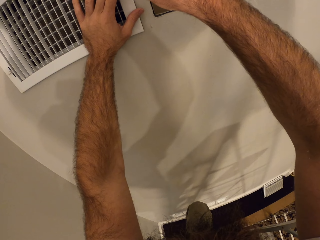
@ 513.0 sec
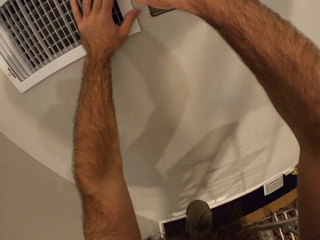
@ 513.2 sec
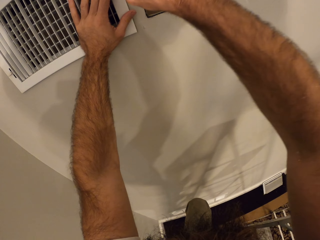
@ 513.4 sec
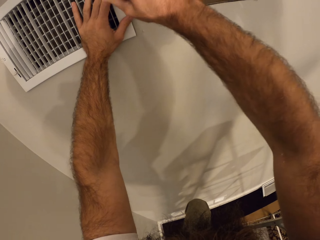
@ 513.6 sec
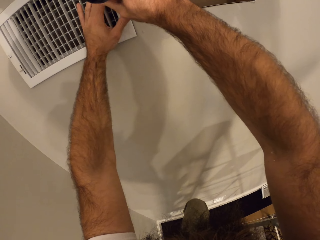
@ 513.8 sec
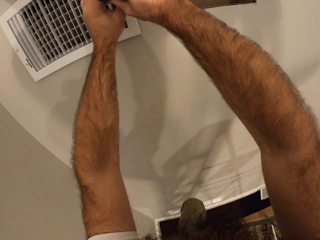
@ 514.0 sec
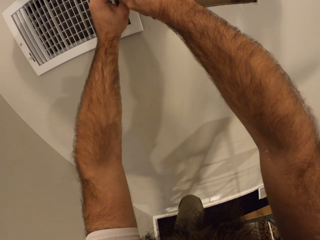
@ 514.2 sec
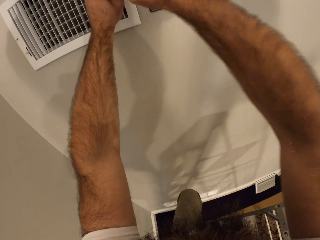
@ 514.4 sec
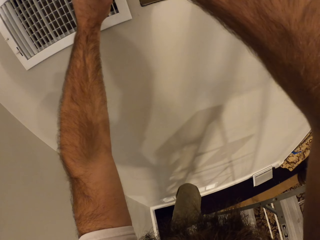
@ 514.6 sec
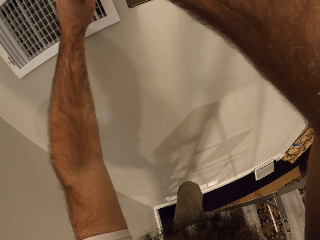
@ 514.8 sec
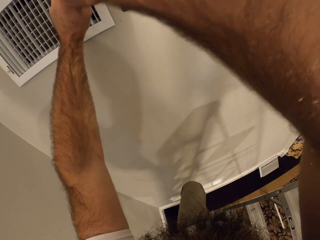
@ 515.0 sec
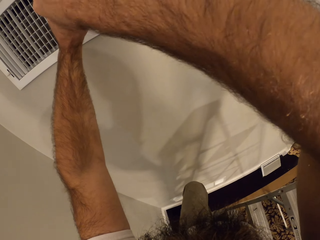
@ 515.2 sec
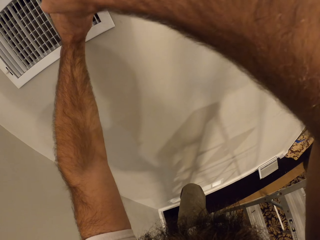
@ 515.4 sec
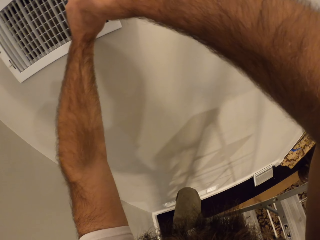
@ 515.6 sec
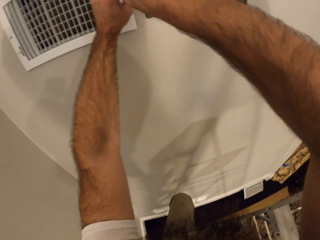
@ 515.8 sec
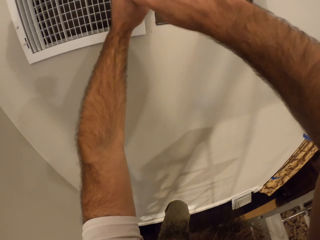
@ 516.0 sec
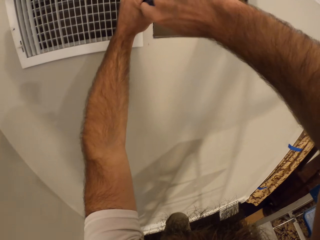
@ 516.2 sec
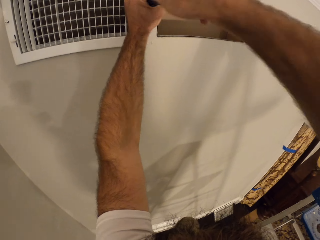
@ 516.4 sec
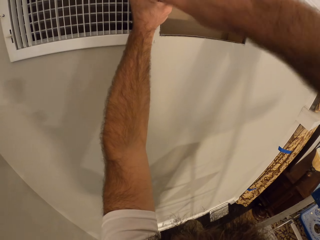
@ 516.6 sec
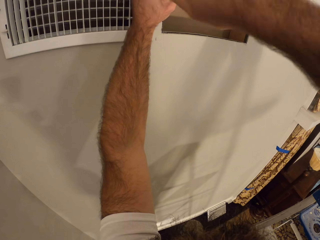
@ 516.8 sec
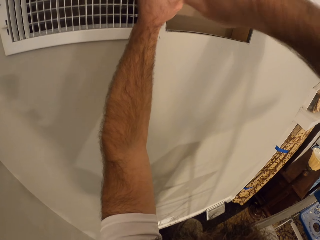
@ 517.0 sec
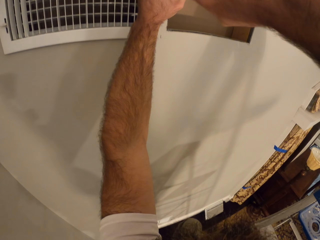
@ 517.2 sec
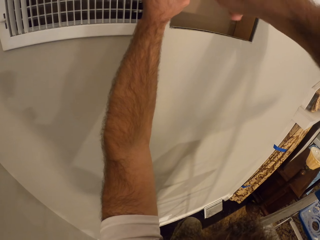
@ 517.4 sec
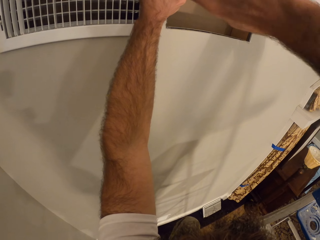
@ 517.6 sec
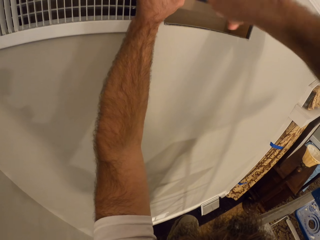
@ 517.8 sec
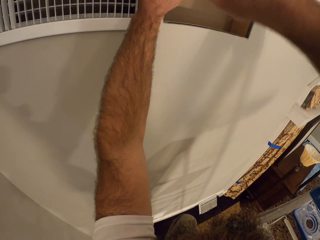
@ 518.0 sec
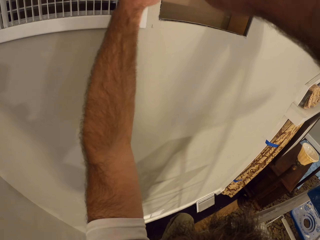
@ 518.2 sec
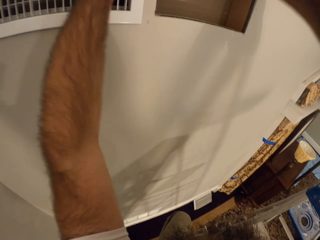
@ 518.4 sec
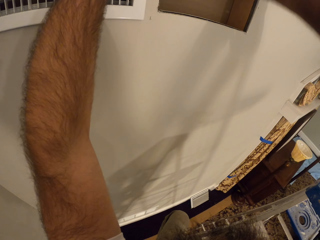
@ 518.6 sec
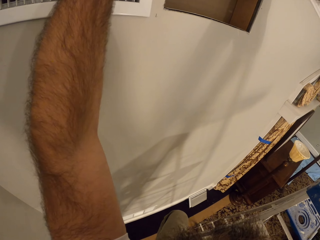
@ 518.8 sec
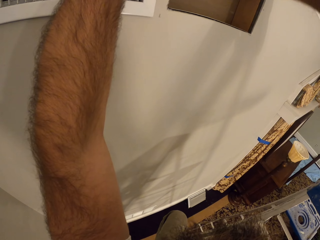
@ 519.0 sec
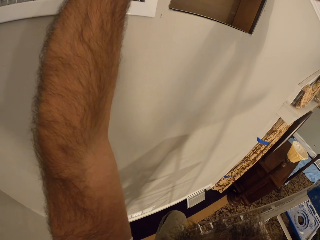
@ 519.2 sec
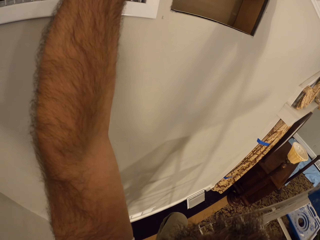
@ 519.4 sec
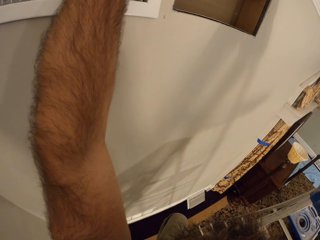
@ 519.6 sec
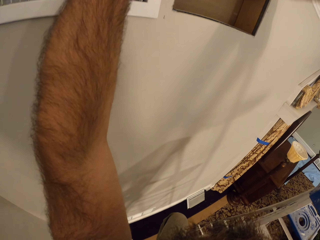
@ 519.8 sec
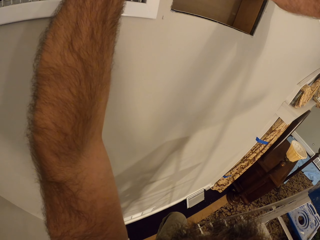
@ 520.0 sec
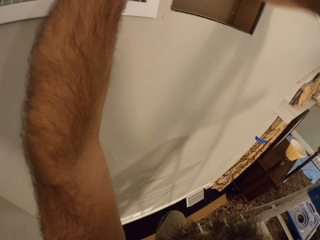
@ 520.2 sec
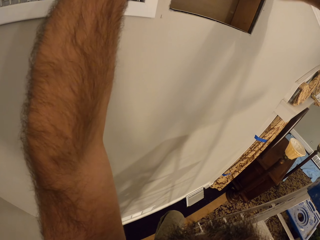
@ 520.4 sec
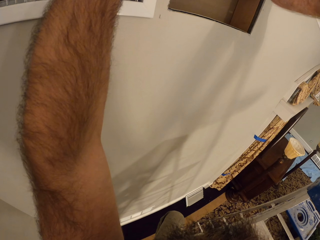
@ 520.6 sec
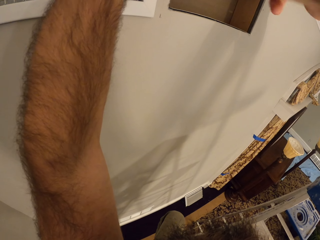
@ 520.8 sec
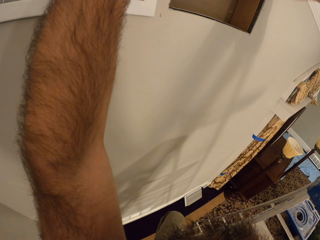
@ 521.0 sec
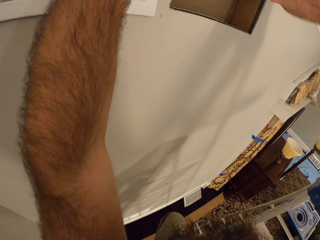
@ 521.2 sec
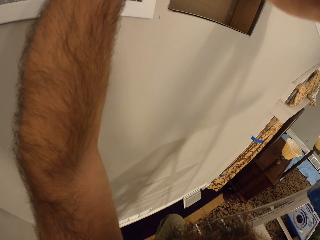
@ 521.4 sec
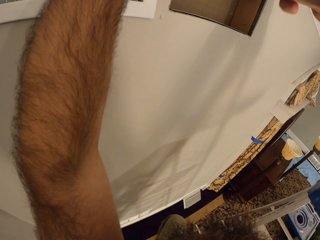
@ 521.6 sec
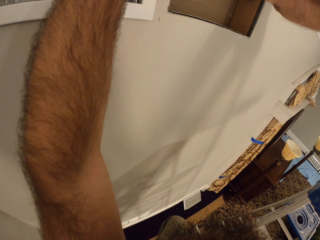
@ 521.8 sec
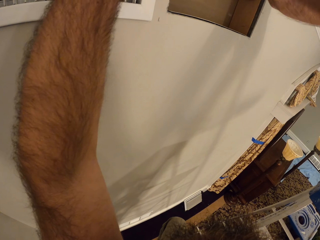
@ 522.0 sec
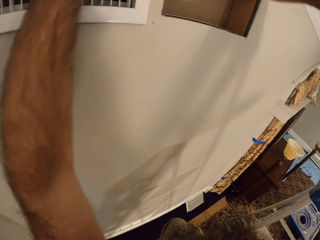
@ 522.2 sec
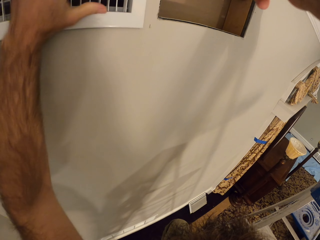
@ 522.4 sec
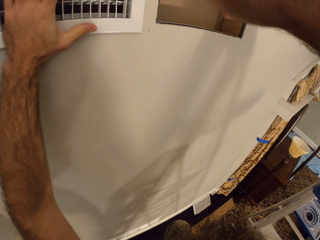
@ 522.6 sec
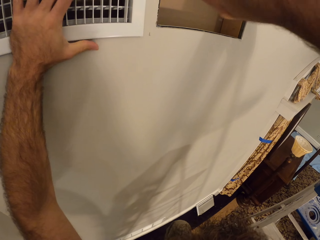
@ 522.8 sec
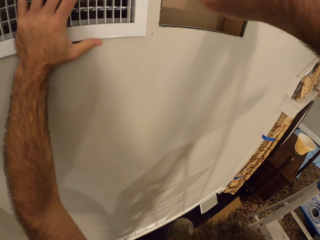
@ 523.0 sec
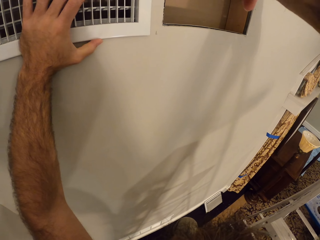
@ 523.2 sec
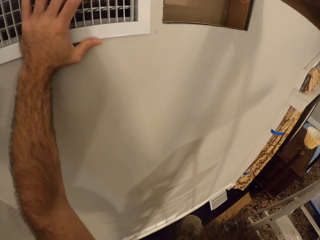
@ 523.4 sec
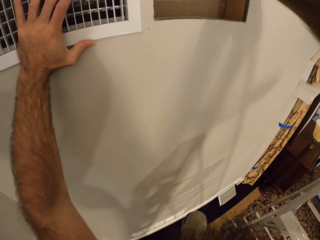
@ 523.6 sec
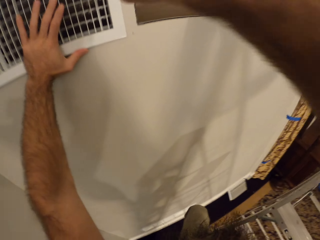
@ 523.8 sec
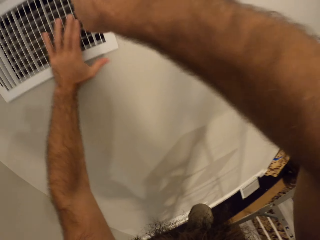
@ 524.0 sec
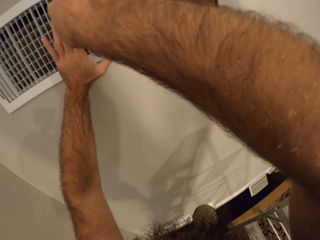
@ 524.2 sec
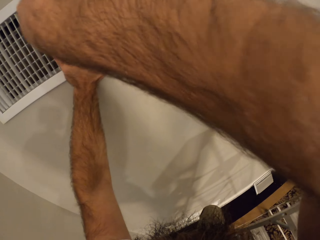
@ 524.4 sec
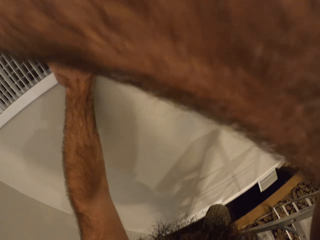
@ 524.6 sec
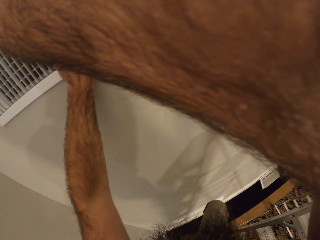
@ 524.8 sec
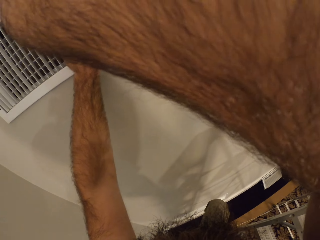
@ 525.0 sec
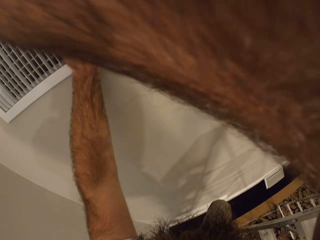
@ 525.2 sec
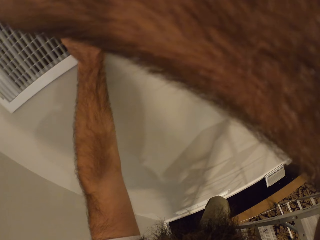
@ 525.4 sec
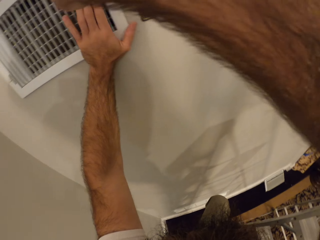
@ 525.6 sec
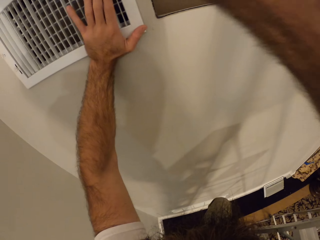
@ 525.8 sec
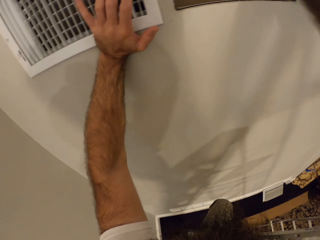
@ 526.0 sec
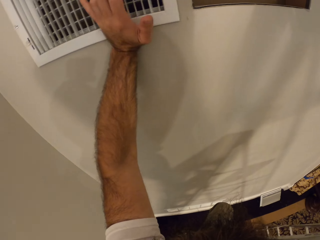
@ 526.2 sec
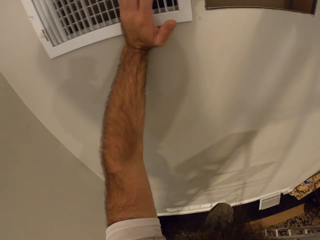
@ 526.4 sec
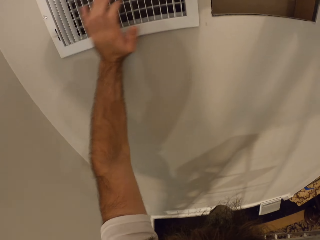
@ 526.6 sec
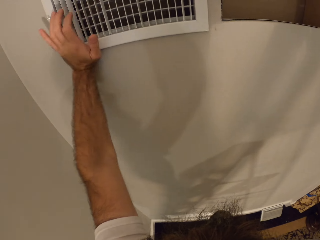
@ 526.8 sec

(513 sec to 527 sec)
The camera wearer screws the screw into the air vent cover with the screwdriver in both hands. He places his left hand on the air vent cover.

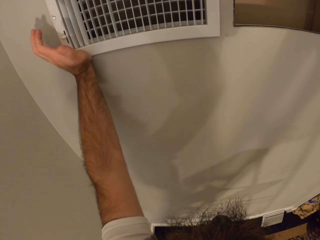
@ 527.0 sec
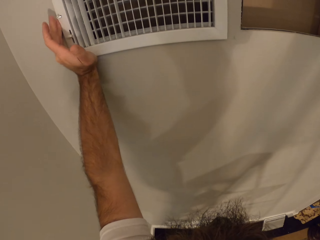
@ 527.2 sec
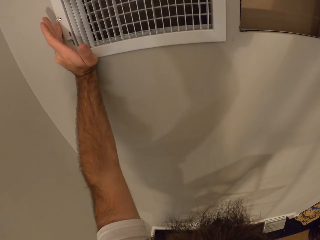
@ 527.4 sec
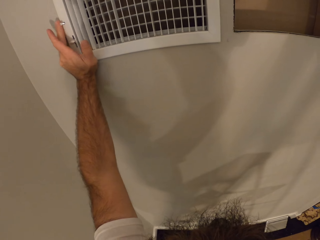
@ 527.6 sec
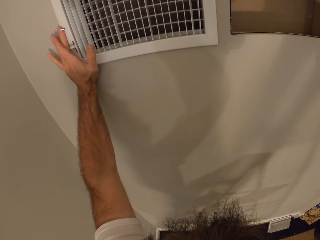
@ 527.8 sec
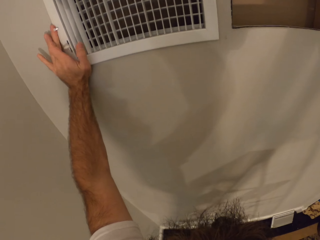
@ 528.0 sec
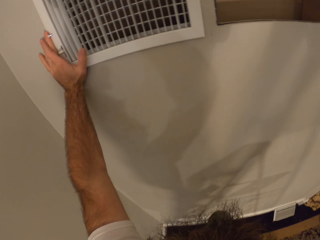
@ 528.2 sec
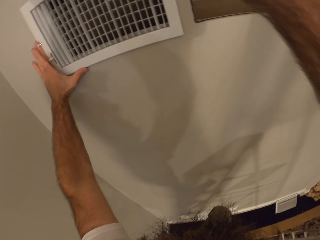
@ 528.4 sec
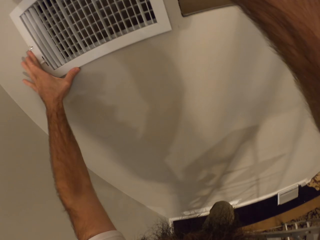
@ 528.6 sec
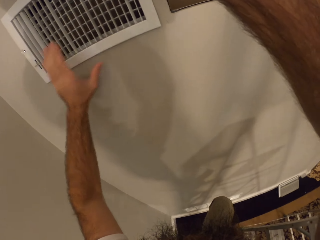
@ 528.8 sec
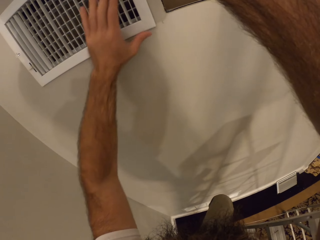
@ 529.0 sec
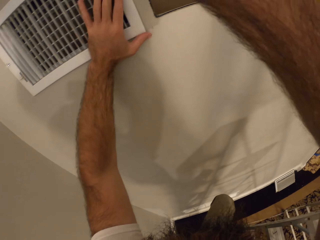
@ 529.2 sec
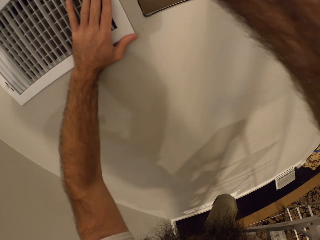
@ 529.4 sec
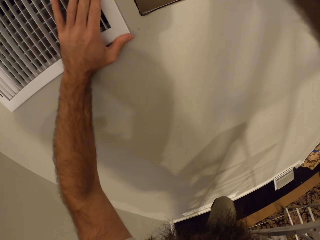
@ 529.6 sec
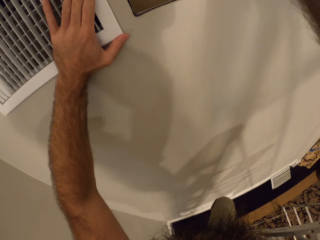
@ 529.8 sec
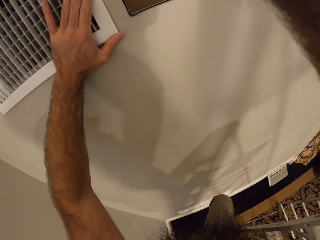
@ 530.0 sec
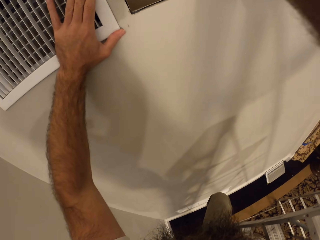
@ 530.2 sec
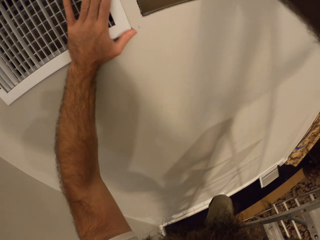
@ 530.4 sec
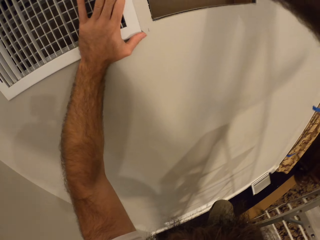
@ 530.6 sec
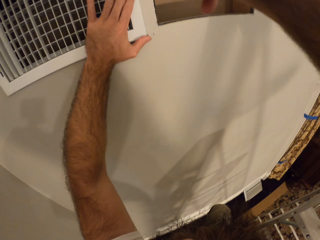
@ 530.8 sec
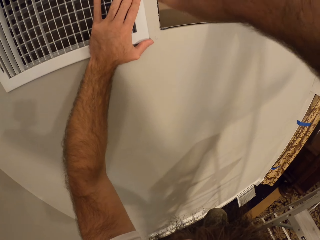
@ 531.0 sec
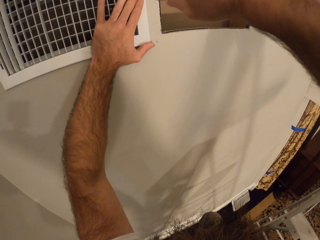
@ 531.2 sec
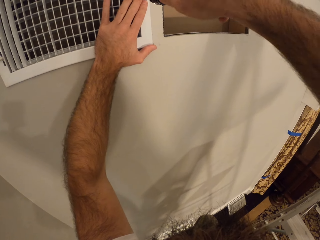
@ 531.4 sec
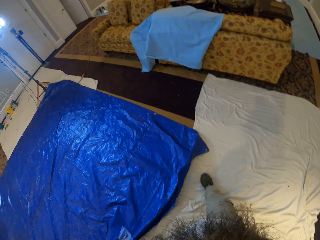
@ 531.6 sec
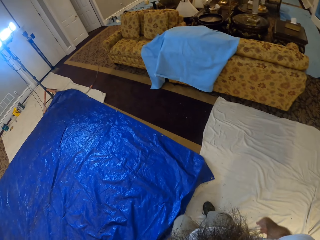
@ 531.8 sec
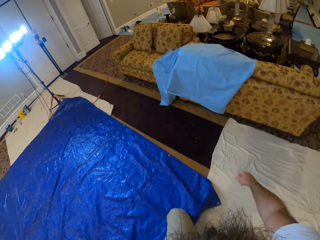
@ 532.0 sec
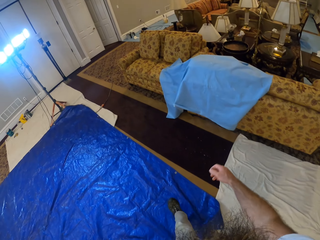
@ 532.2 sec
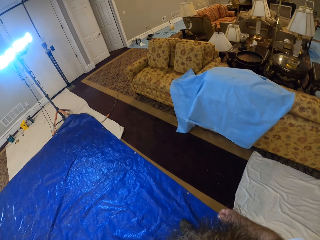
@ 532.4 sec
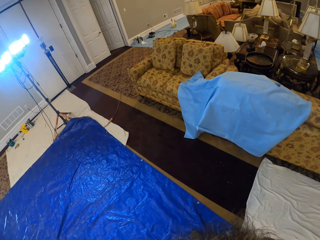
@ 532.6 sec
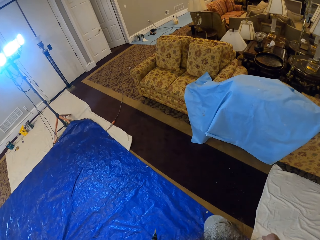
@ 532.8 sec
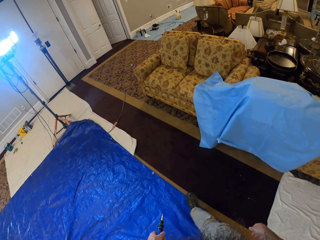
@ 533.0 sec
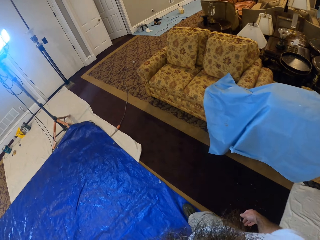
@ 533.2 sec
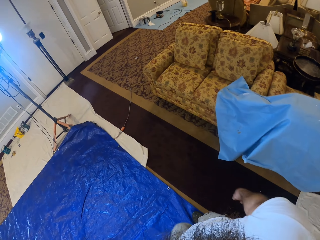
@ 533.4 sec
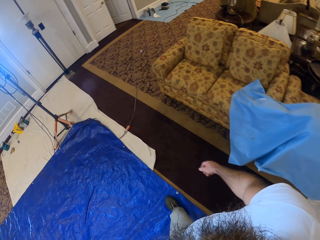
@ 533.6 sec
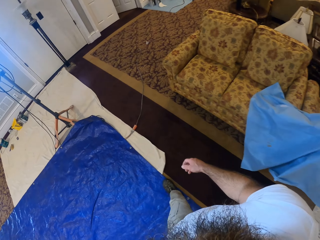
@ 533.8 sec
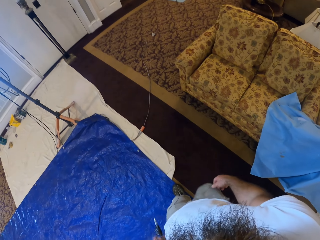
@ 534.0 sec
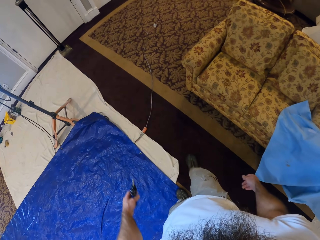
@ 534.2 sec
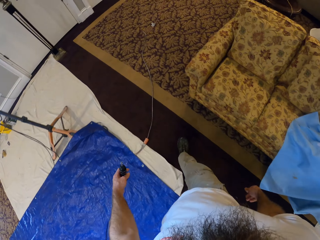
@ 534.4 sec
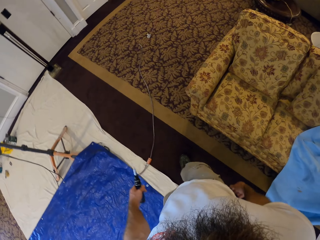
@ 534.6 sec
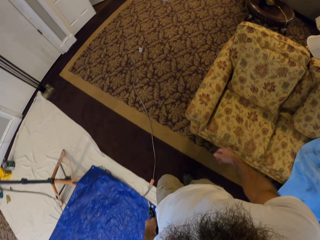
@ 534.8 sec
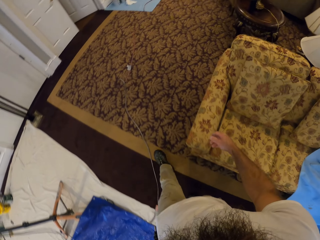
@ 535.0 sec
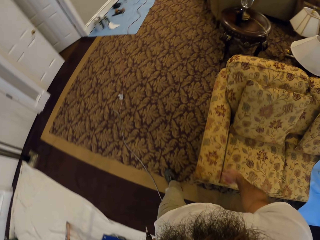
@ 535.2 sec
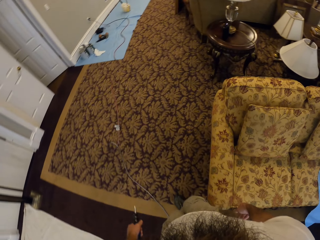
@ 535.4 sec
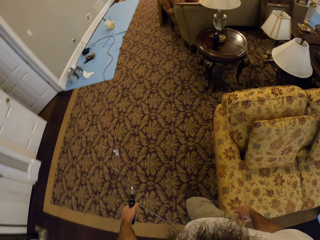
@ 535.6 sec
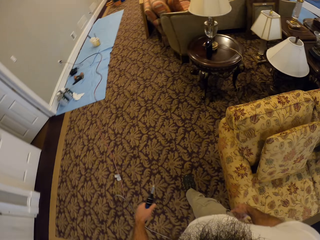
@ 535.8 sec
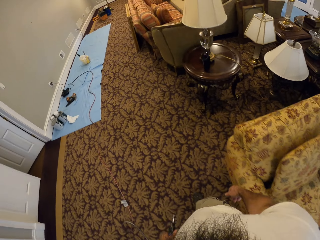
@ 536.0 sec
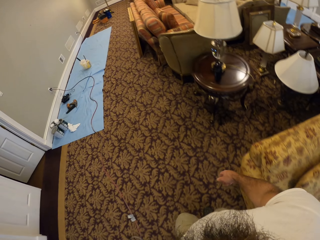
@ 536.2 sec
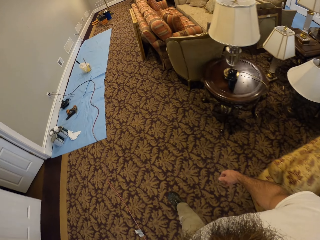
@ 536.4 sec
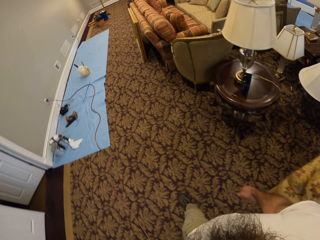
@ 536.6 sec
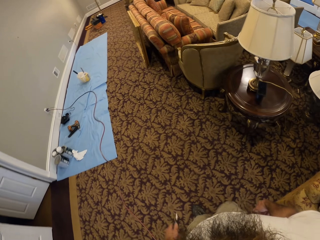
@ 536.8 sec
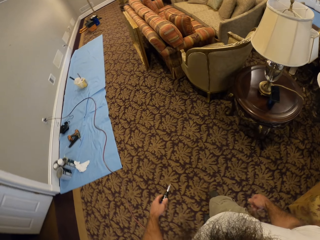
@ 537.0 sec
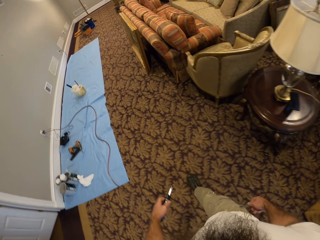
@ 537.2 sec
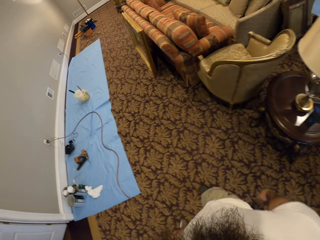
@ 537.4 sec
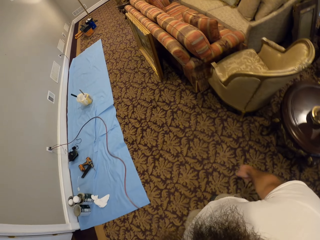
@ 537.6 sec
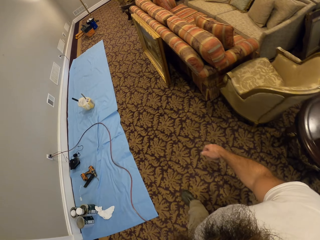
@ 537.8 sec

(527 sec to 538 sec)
The camera wearer walks forward. He holds the screwdriver with his left hand. He turns right and walks forward.
